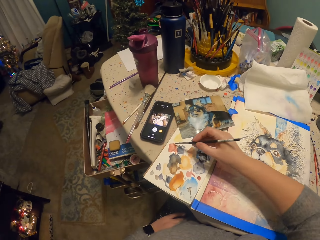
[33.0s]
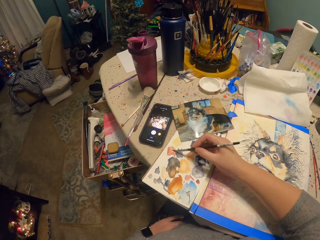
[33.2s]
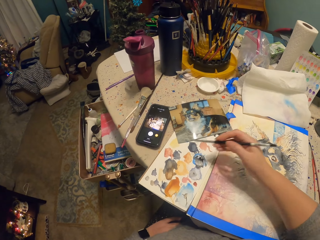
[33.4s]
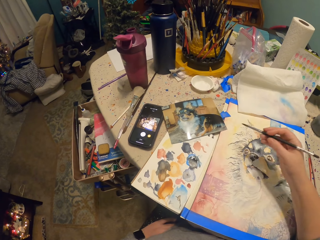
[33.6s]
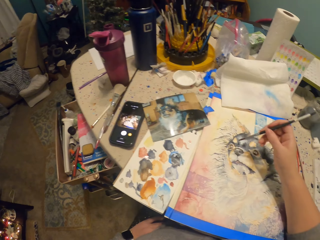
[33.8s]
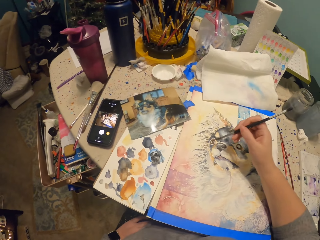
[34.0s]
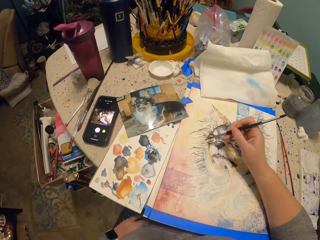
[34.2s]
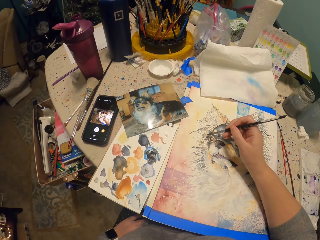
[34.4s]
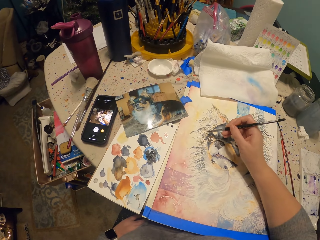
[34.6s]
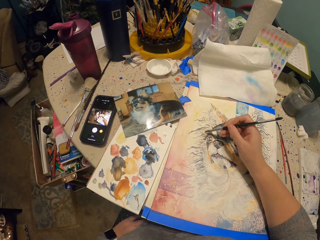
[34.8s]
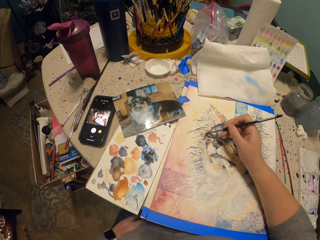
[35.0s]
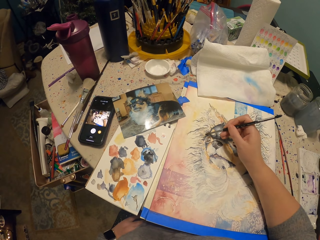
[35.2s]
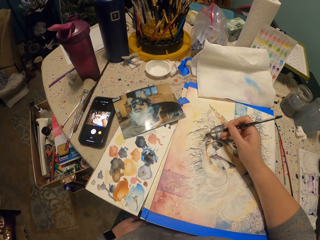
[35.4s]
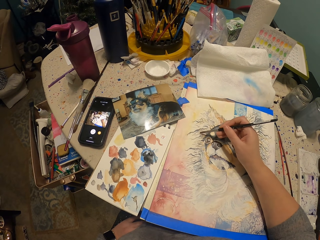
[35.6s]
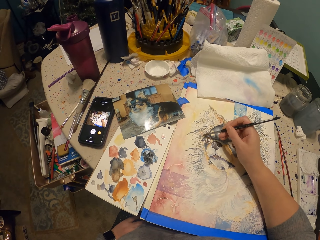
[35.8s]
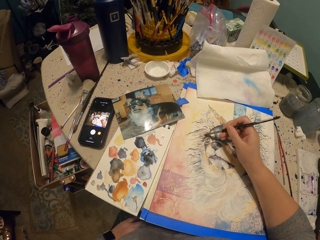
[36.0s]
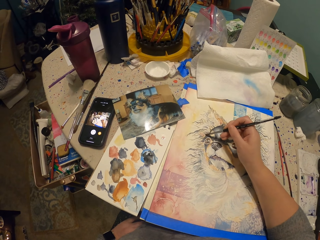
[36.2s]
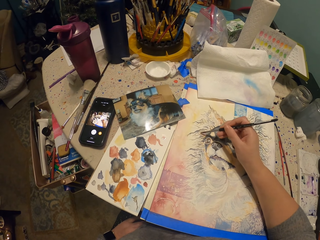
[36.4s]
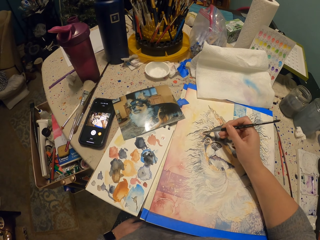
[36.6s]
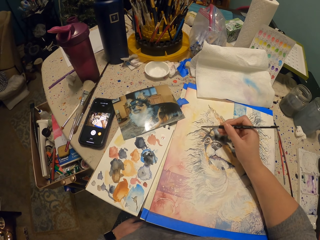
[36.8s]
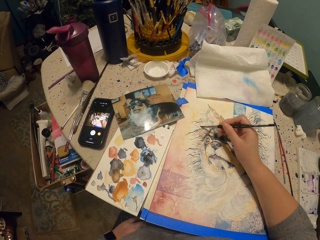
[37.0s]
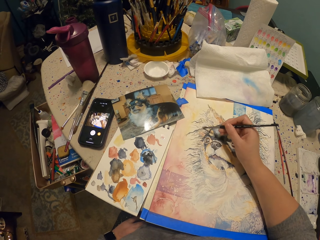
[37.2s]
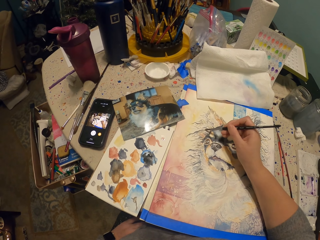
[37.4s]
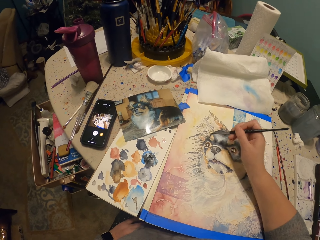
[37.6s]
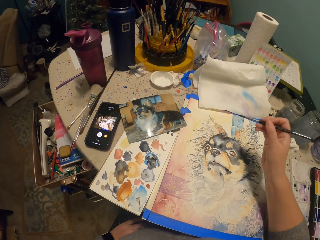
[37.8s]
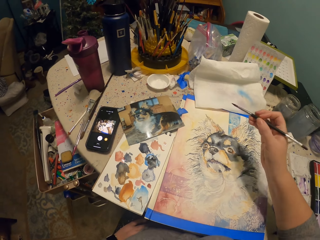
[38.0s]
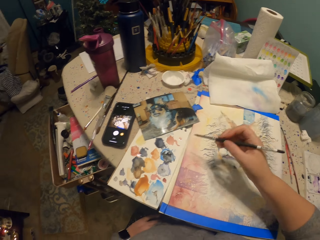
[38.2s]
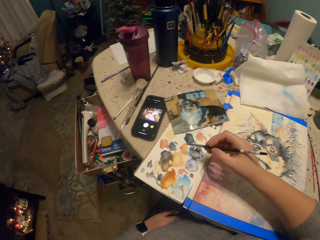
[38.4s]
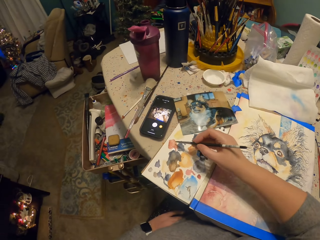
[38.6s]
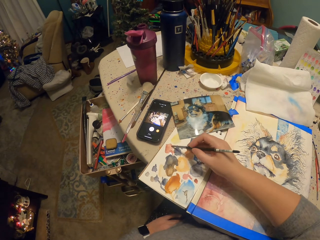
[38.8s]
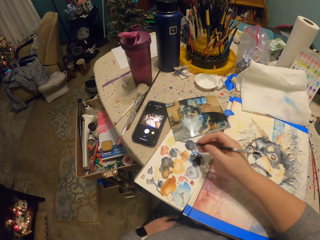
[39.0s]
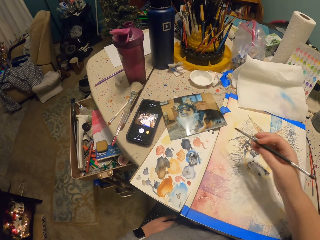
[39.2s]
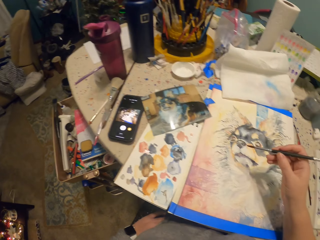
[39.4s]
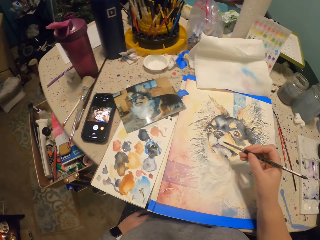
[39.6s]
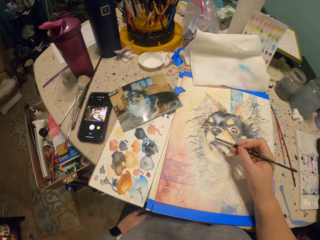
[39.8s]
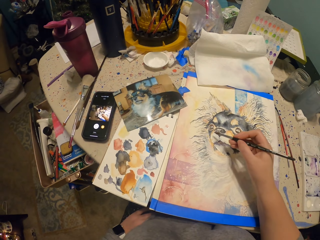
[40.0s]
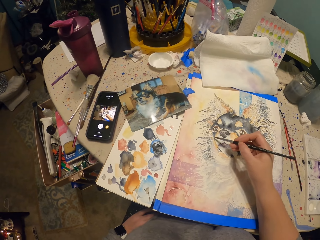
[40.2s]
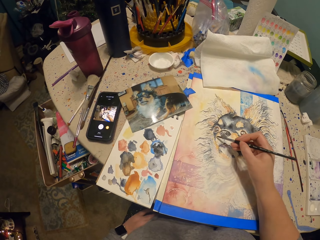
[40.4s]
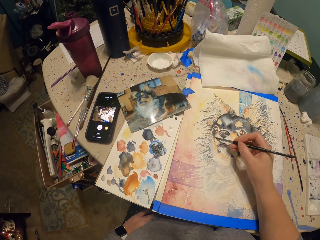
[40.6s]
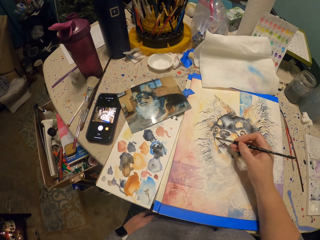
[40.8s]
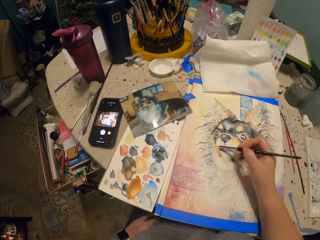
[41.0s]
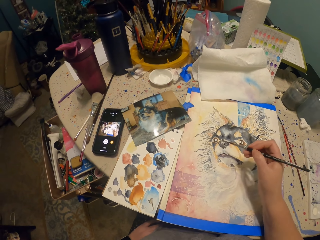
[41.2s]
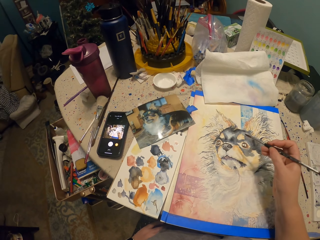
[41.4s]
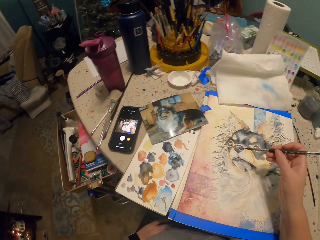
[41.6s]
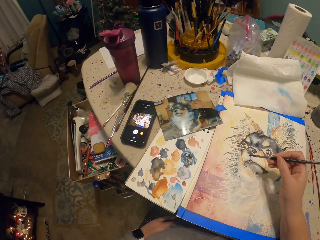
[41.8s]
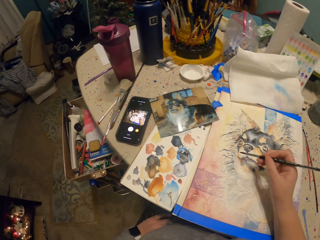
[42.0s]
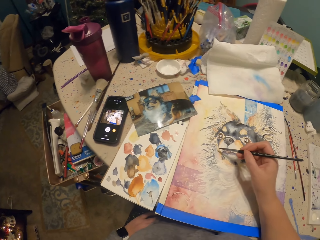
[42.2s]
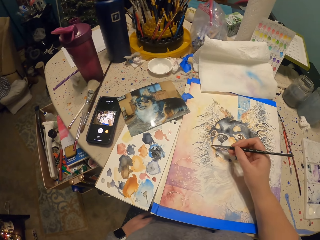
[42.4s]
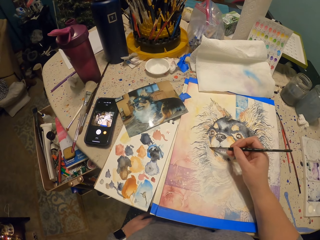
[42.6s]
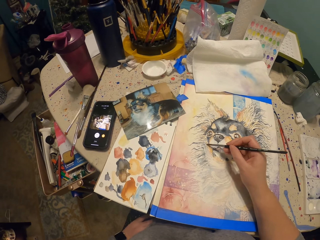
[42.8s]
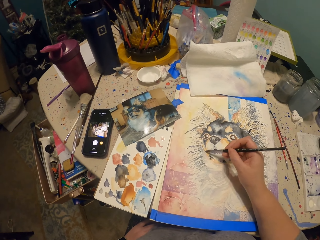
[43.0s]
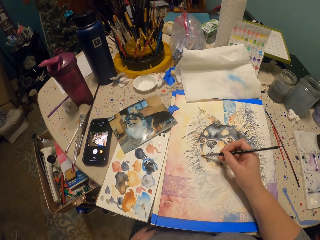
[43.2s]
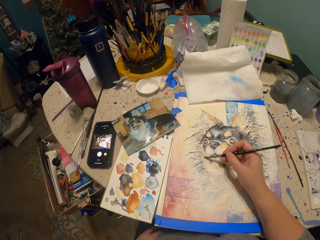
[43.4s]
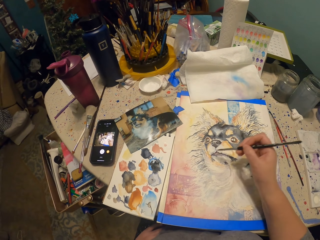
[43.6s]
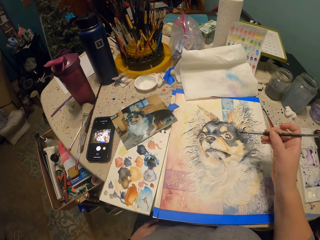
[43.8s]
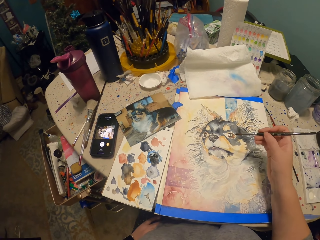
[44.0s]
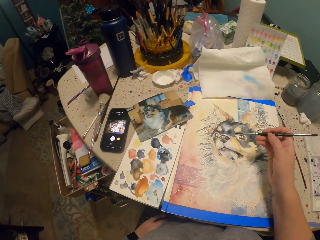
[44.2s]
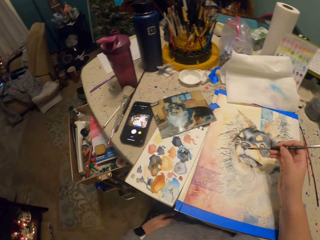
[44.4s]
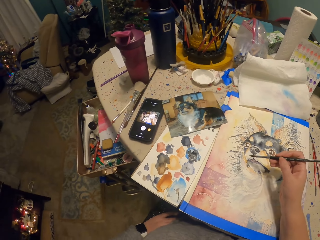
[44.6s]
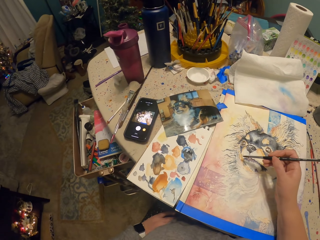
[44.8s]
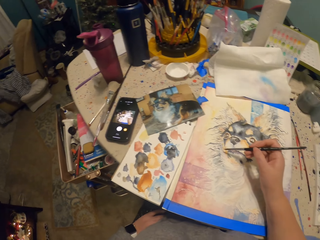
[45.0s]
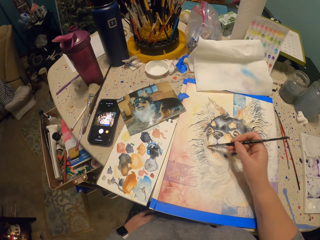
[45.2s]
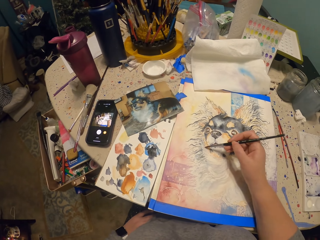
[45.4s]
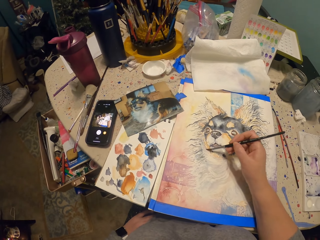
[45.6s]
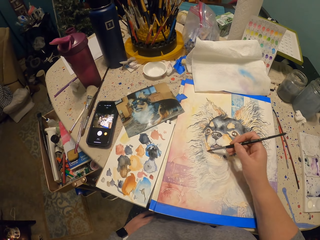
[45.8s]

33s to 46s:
The camera wearer paints on the painting board with the paintbrush. They scoop paint from the board on the table. They paint on the painting paper. They raise their hand and paint on the painting. They raise their hand and paint on the painting.

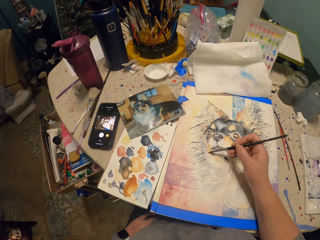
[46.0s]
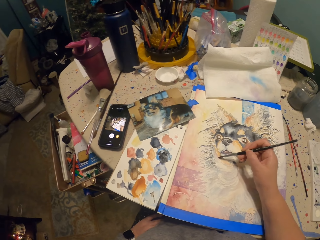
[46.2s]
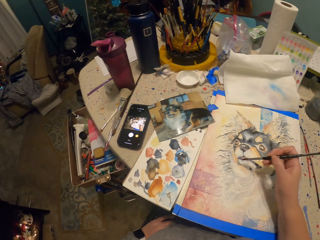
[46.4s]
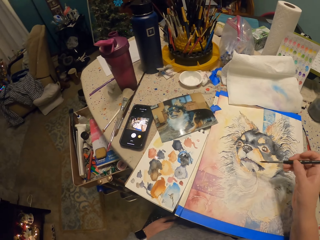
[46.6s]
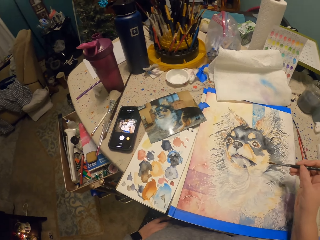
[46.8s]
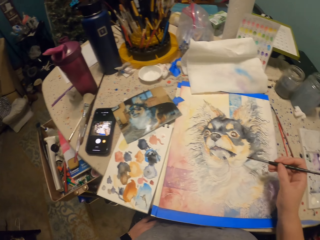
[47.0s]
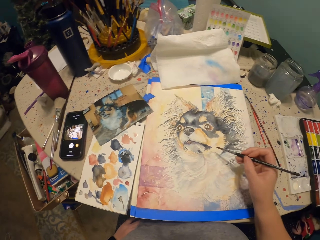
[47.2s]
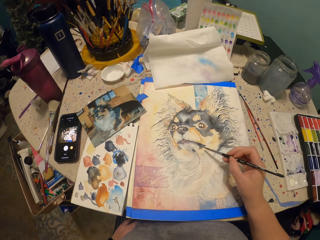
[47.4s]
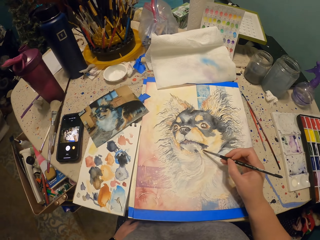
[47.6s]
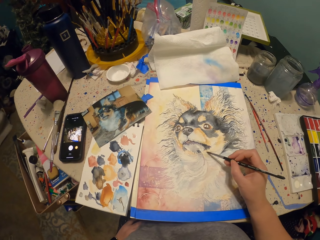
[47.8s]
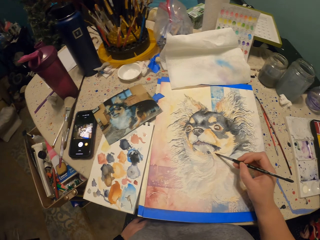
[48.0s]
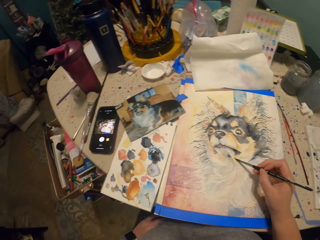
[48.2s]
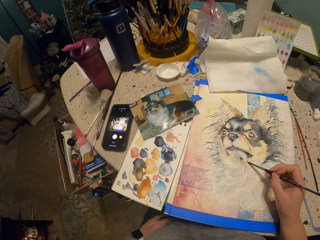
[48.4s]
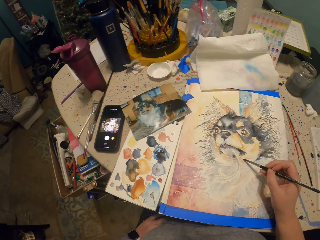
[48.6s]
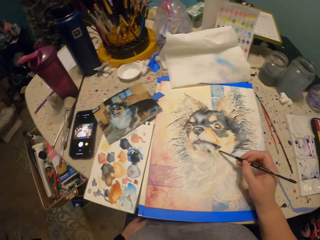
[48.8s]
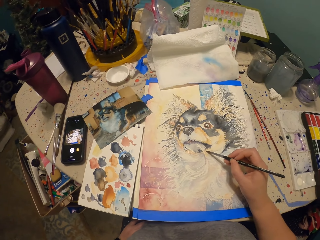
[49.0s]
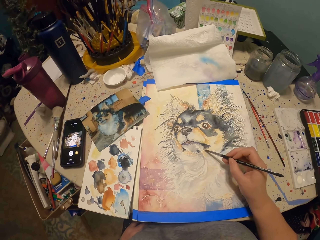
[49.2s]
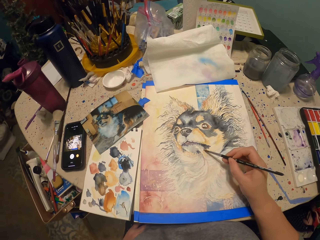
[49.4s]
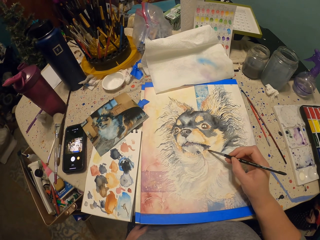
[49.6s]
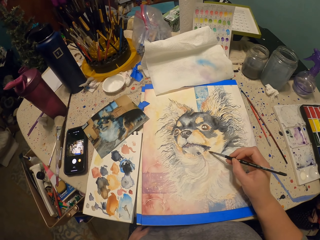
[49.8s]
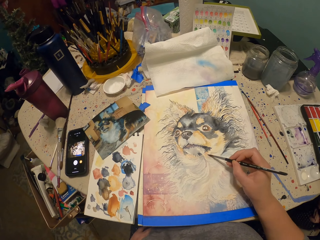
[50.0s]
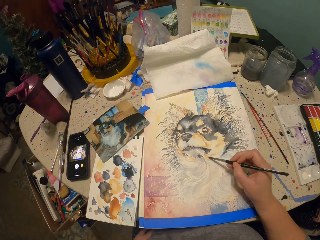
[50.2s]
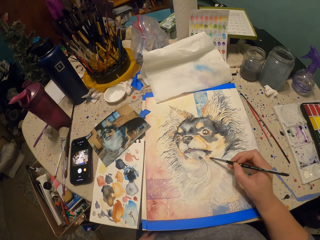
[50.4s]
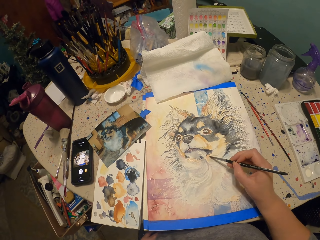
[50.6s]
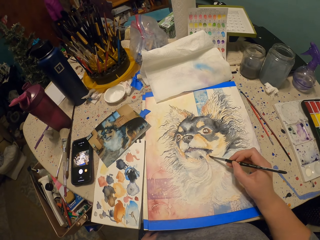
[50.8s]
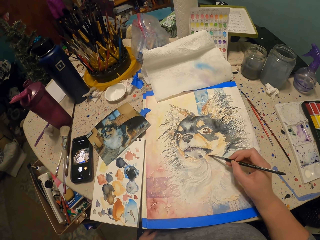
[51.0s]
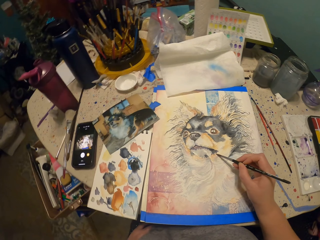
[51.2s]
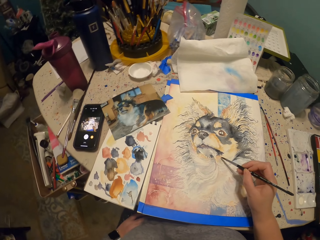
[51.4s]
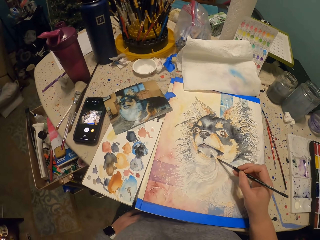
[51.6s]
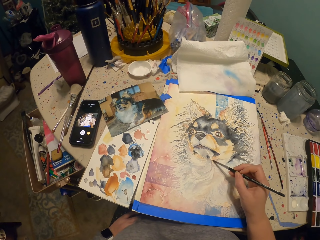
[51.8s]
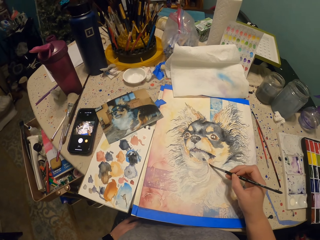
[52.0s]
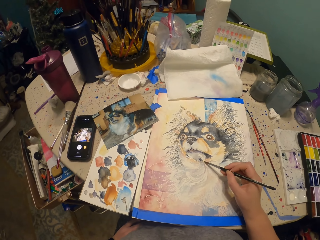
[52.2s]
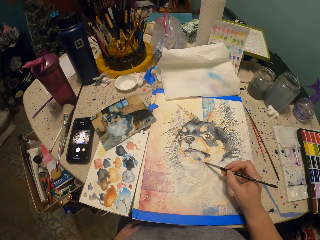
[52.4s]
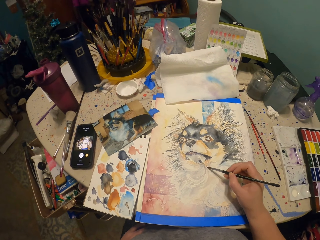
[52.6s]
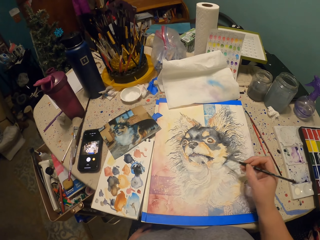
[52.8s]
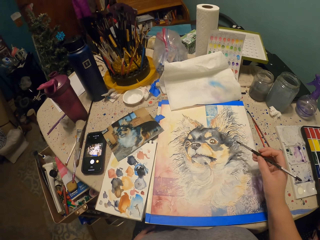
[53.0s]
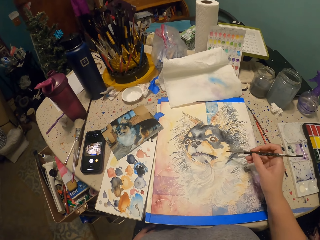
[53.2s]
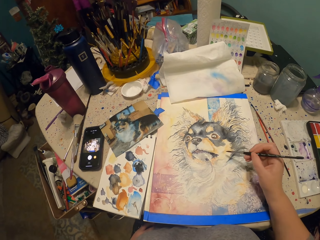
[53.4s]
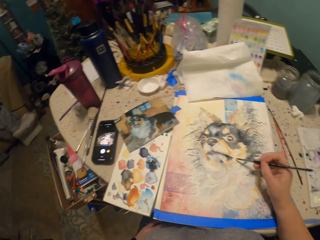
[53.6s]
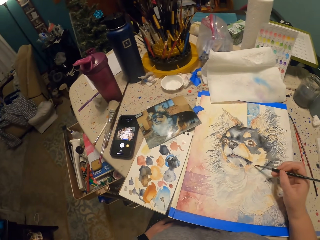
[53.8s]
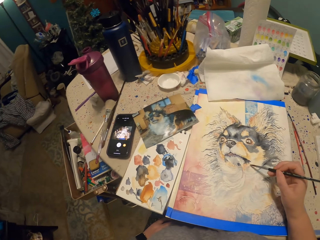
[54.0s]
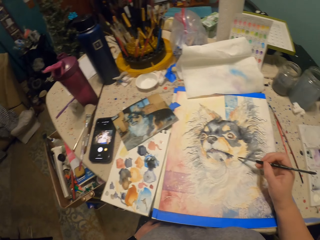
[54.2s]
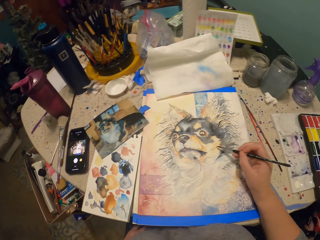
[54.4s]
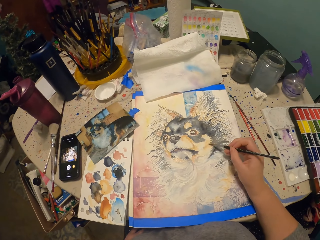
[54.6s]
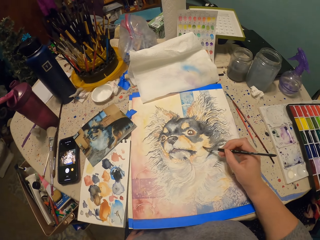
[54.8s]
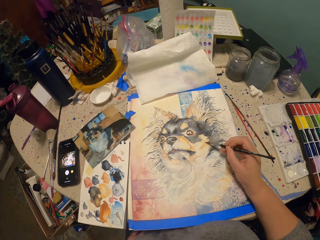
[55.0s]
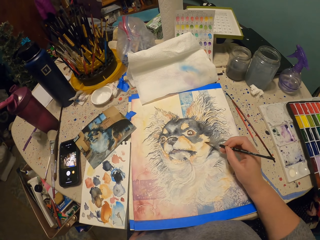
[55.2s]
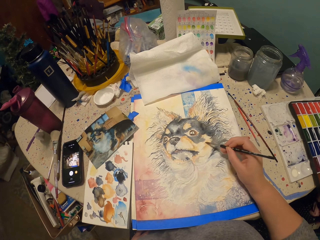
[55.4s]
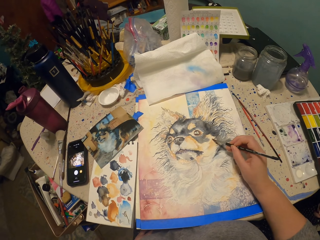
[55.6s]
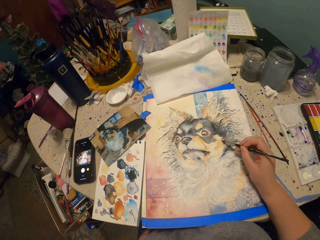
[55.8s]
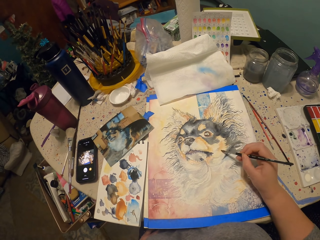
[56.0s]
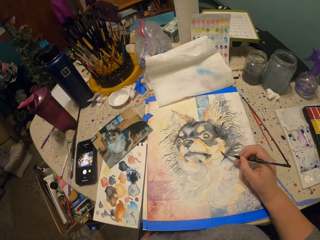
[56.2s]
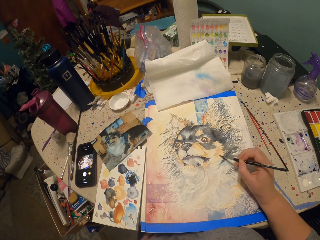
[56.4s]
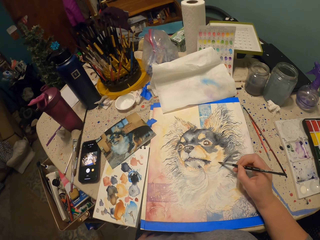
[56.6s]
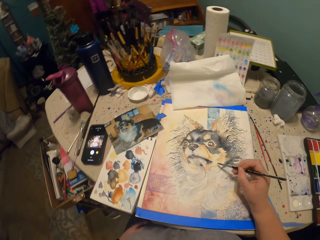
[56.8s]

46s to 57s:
The camera wearer raises their hand and paints on the painting. They look around. They raise their hand and paint on the painting. They look around.
